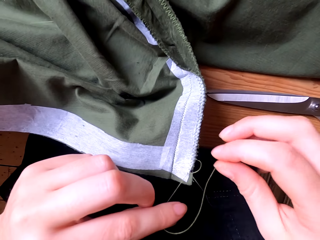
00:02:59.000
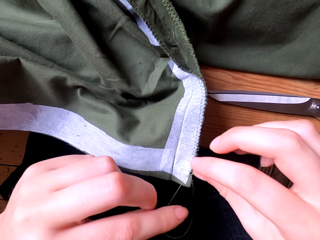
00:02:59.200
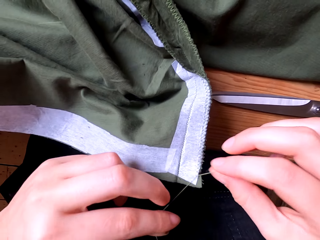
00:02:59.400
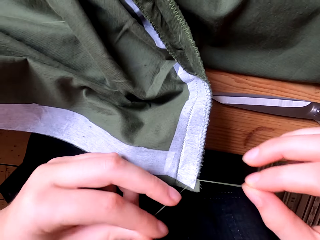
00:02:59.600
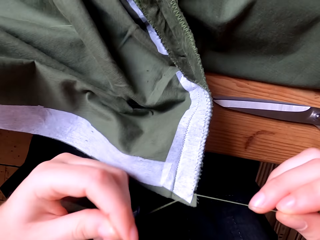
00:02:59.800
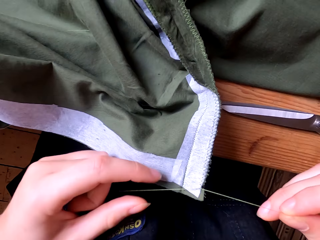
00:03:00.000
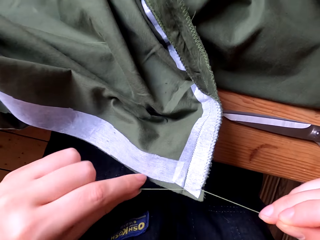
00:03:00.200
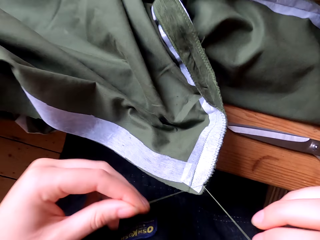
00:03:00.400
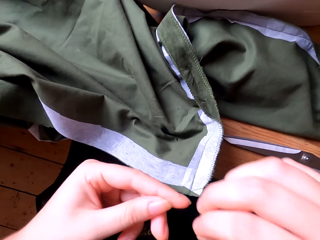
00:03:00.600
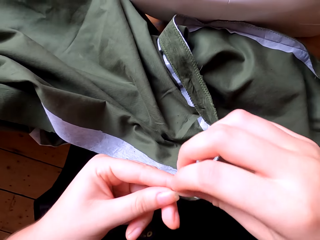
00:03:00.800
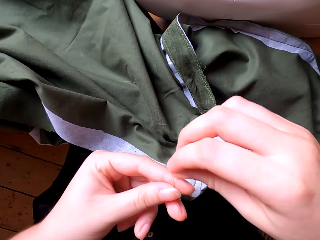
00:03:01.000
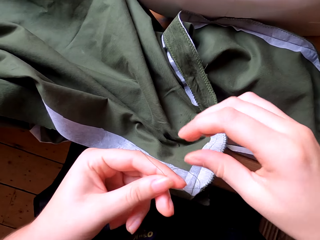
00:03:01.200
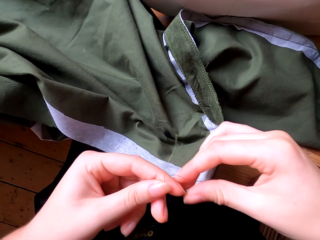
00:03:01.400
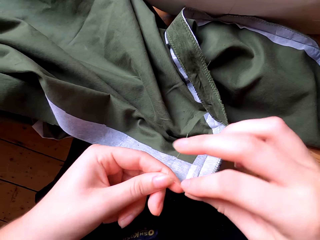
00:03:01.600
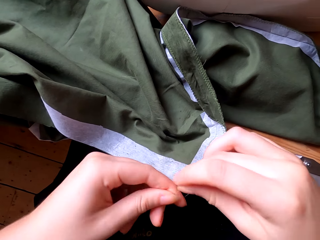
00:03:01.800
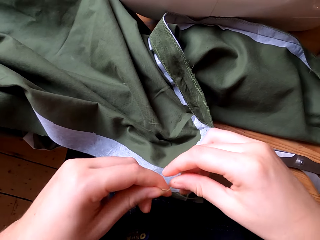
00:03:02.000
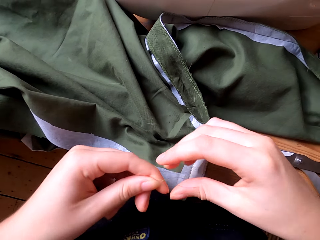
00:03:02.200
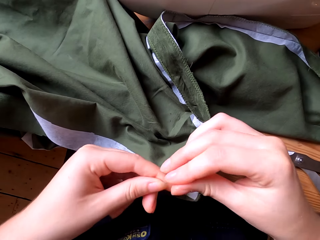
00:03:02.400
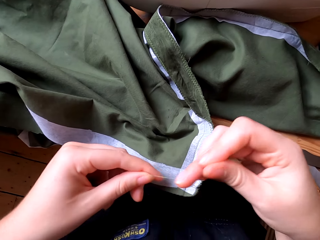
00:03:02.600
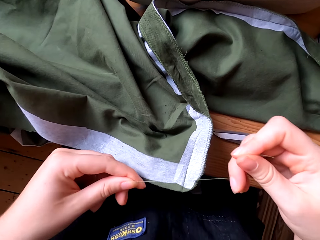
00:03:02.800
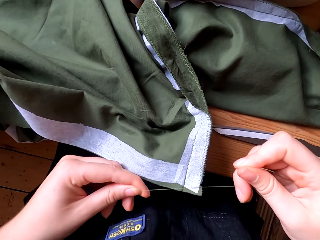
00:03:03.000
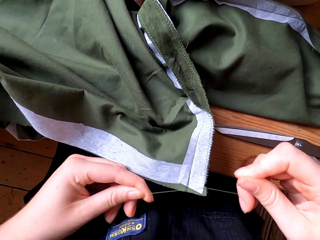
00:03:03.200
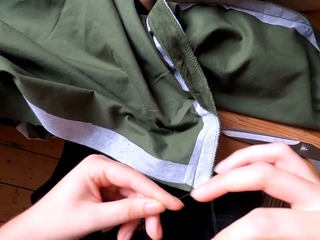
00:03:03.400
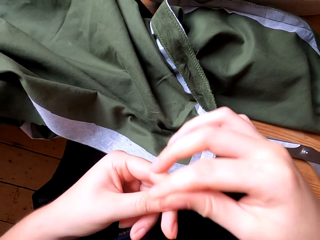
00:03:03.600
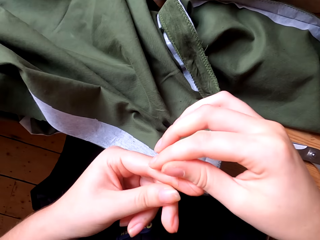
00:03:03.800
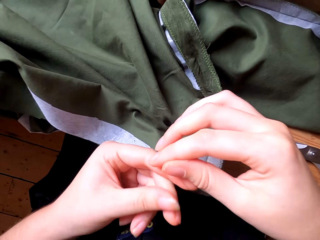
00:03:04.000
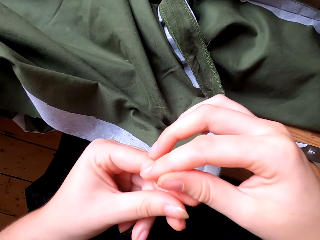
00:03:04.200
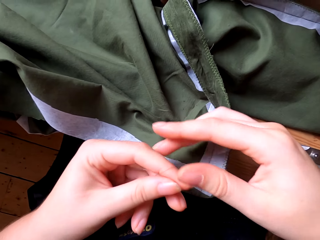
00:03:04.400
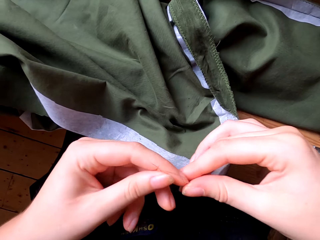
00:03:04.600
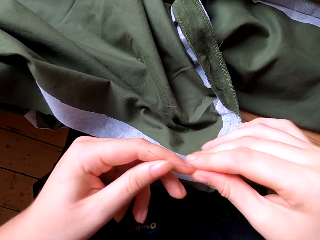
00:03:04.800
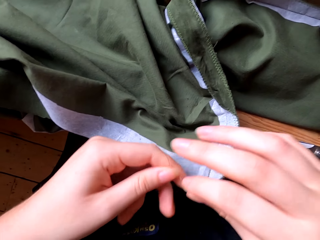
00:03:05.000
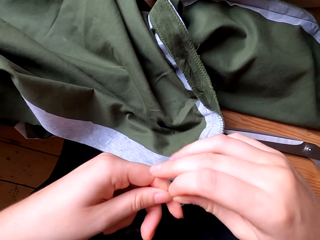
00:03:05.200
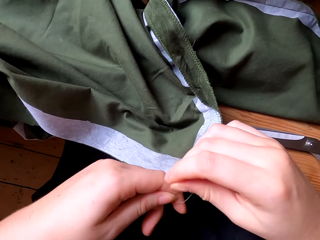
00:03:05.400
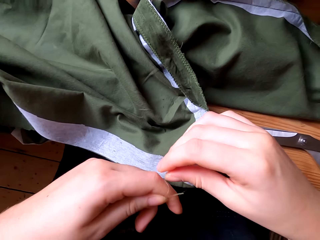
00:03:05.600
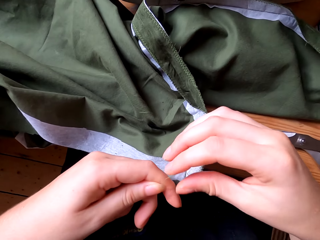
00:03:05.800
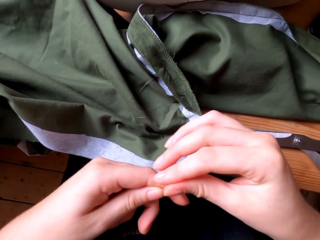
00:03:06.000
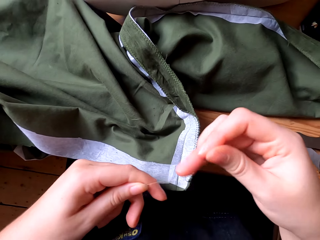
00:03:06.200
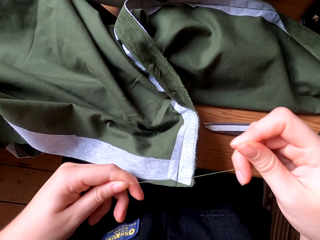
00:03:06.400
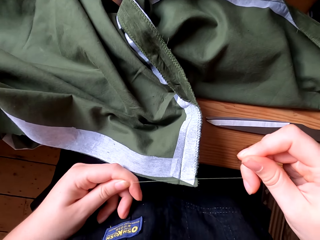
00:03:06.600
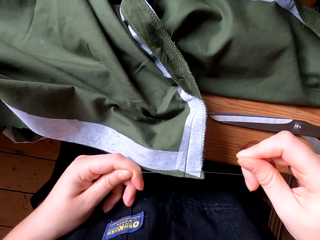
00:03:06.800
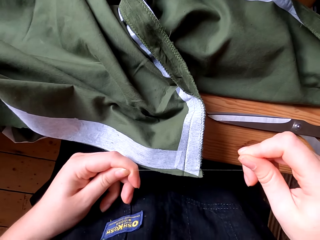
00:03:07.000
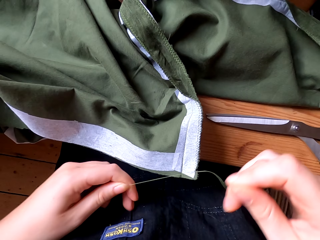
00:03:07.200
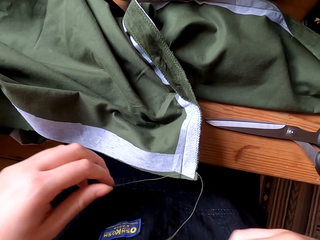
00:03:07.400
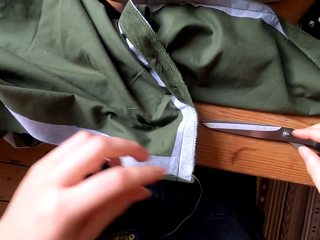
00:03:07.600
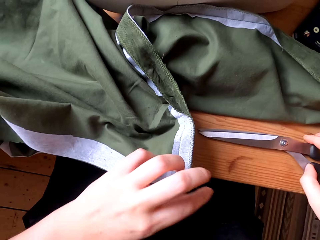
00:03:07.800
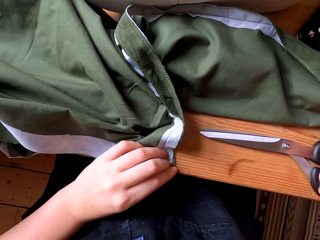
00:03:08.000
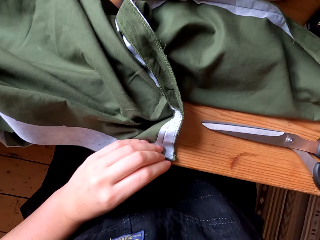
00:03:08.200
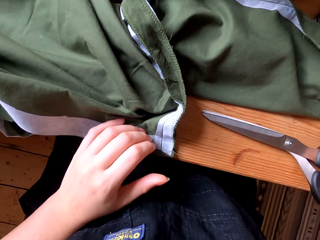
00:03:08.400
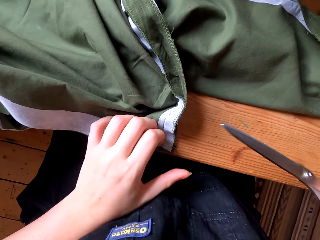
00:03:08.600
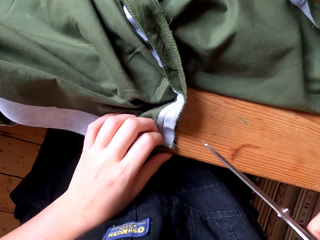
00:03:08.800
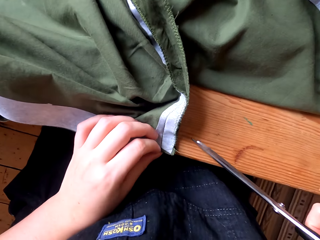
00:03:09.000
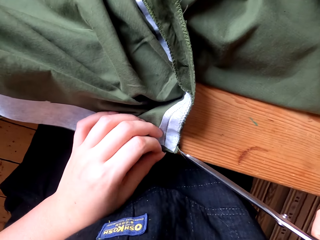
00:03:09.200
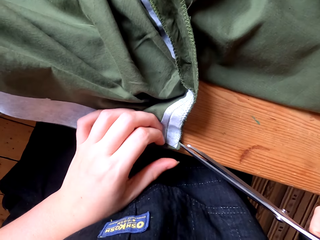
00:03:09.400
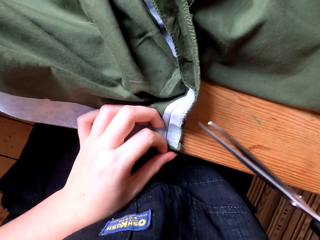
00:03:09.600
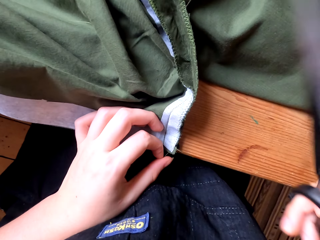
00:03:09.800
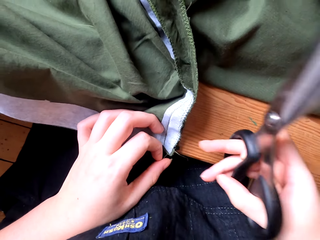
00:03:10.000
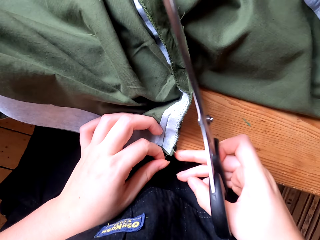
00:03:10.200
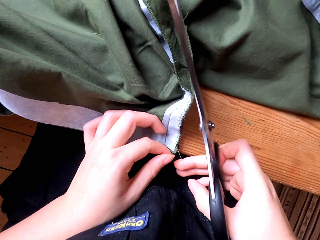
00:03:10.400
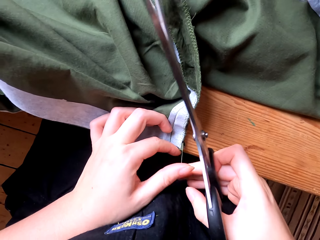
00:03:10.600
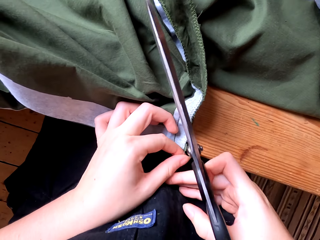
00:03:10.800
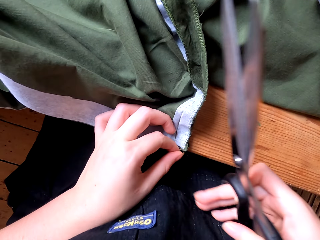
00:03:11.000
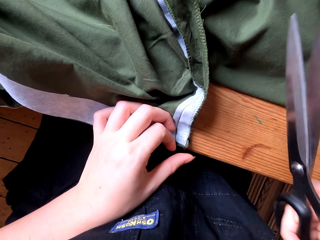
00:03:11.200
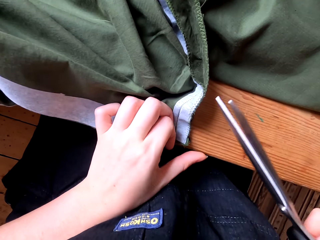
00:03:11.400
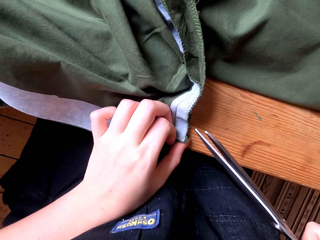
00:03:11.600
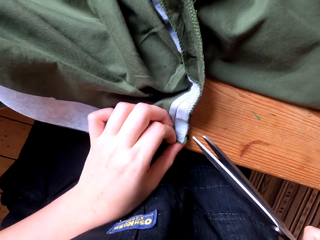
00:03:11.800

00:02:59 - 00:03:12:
The camera wearer ties the thread with both hands. They pick the scissors from the table with the right hand. They pull the thread.

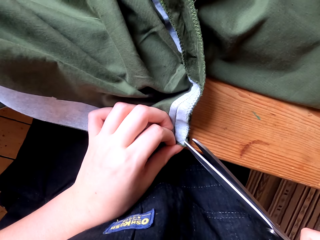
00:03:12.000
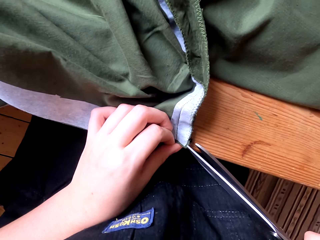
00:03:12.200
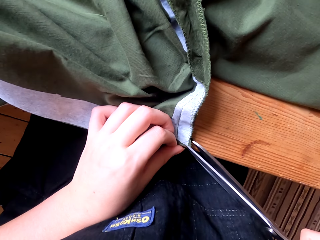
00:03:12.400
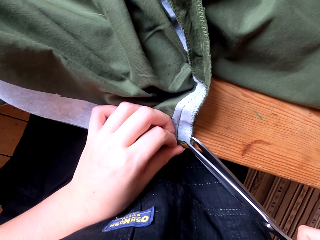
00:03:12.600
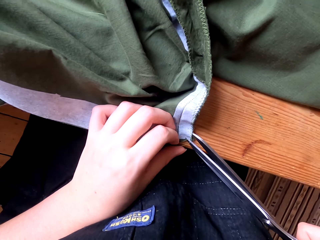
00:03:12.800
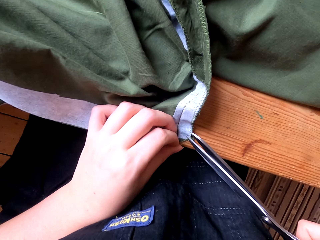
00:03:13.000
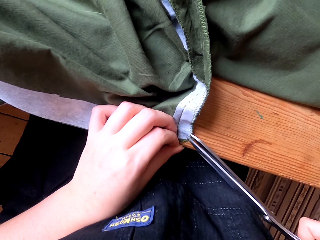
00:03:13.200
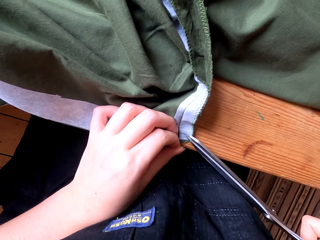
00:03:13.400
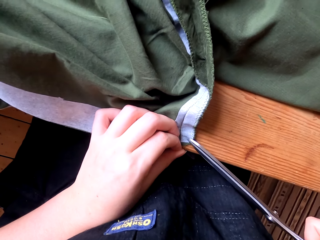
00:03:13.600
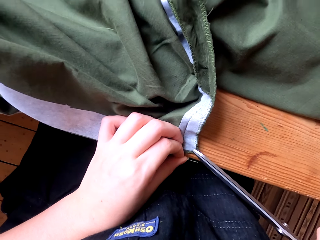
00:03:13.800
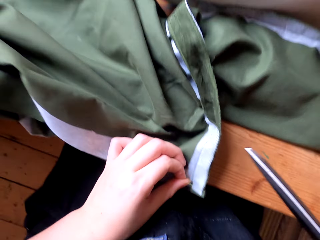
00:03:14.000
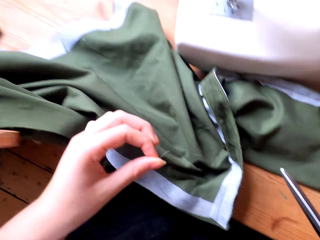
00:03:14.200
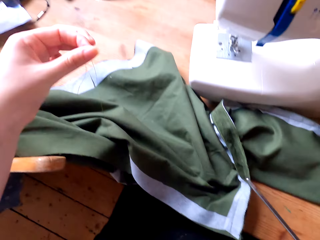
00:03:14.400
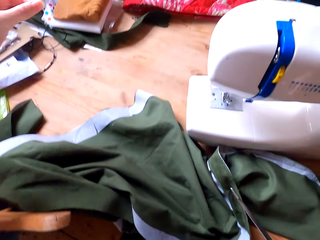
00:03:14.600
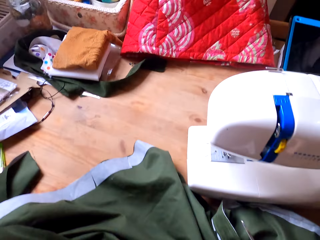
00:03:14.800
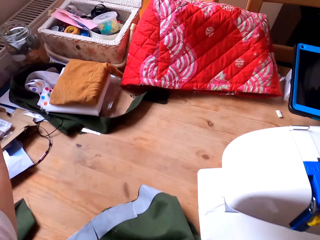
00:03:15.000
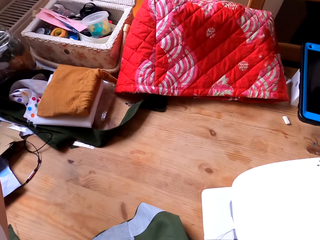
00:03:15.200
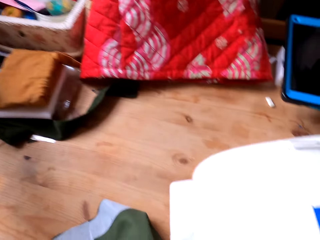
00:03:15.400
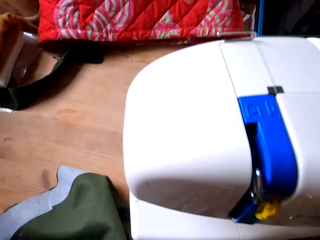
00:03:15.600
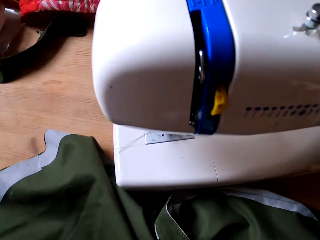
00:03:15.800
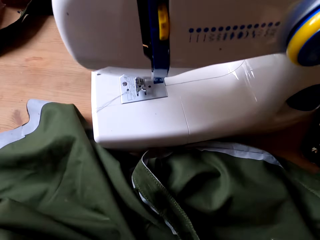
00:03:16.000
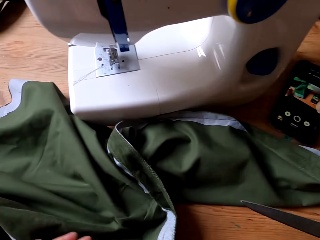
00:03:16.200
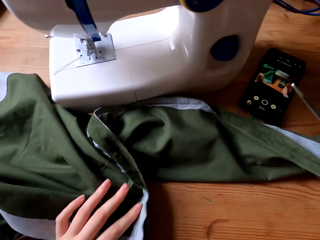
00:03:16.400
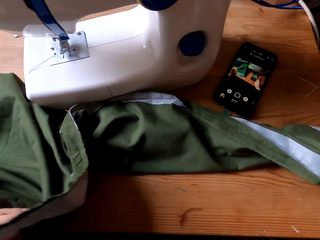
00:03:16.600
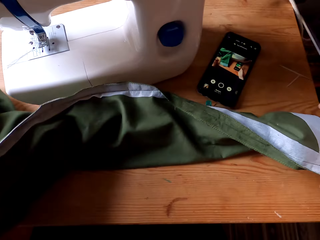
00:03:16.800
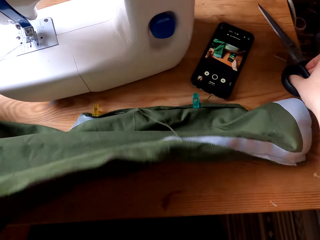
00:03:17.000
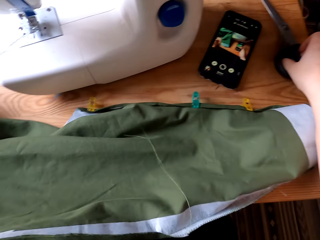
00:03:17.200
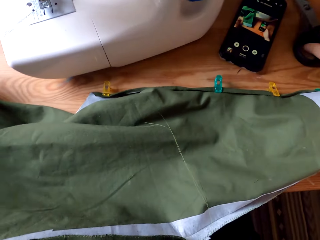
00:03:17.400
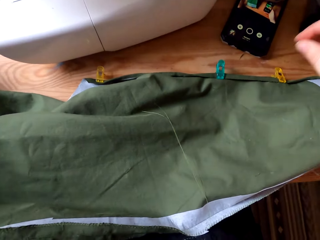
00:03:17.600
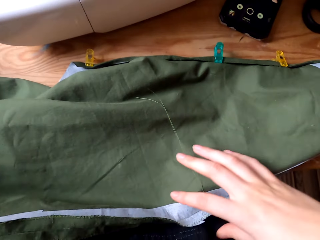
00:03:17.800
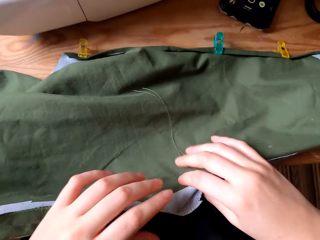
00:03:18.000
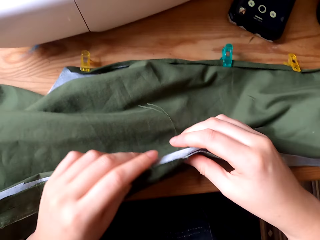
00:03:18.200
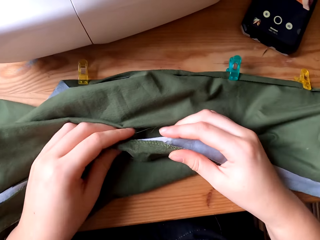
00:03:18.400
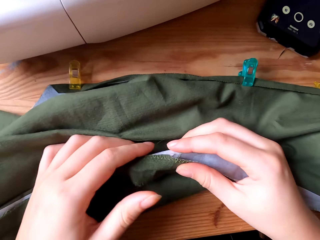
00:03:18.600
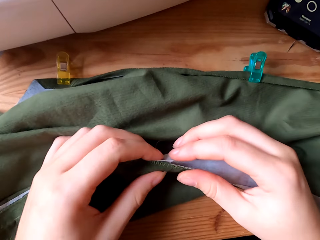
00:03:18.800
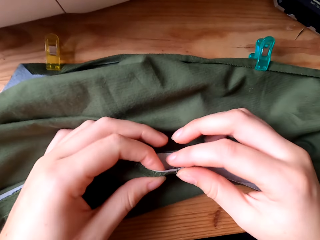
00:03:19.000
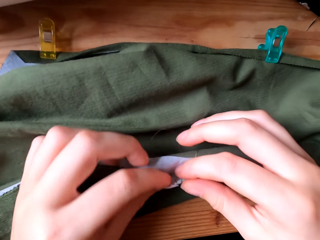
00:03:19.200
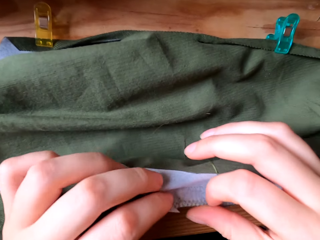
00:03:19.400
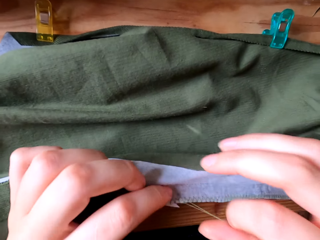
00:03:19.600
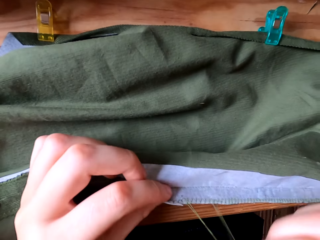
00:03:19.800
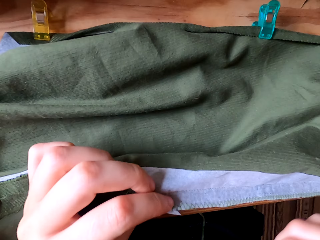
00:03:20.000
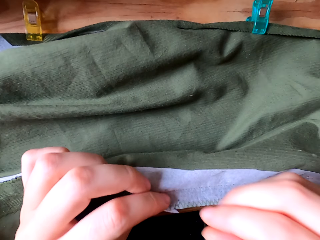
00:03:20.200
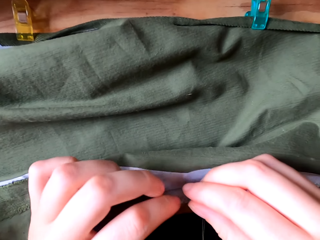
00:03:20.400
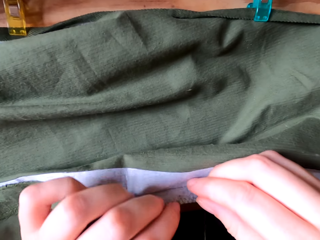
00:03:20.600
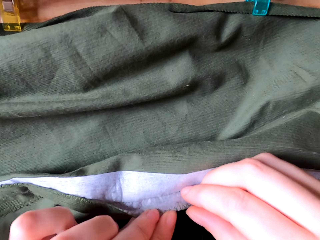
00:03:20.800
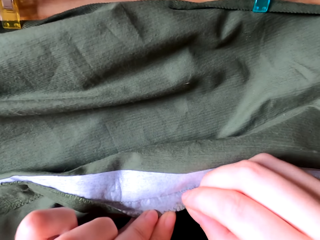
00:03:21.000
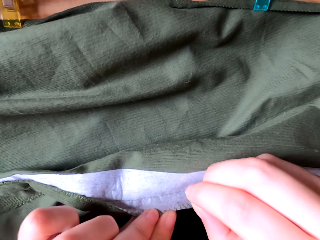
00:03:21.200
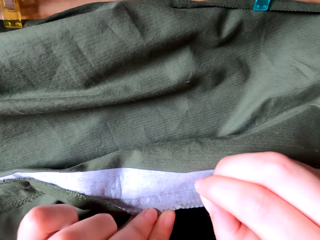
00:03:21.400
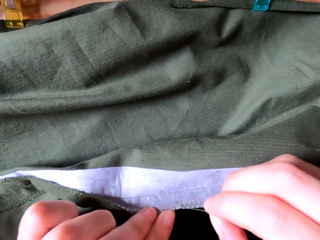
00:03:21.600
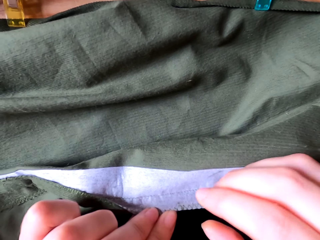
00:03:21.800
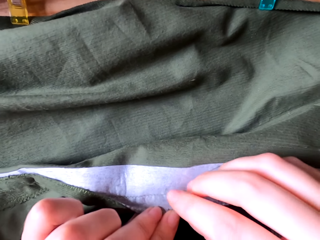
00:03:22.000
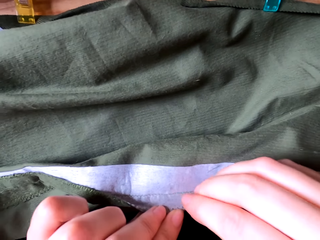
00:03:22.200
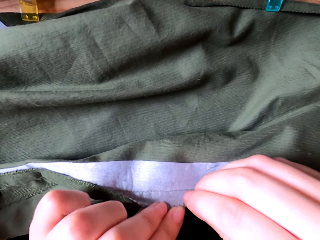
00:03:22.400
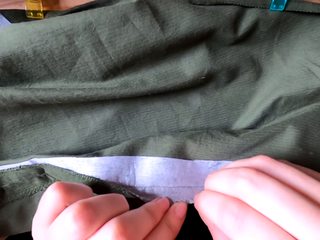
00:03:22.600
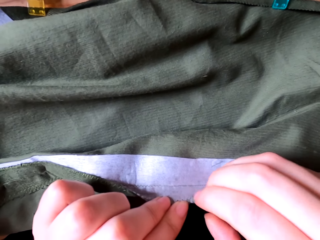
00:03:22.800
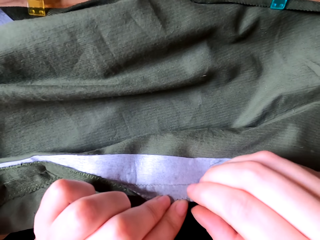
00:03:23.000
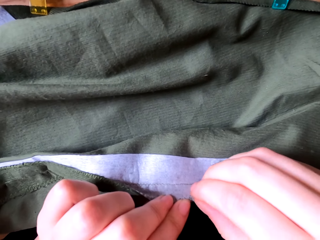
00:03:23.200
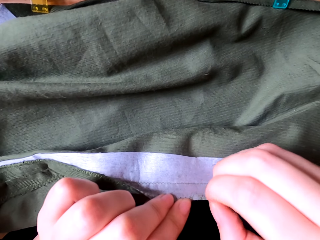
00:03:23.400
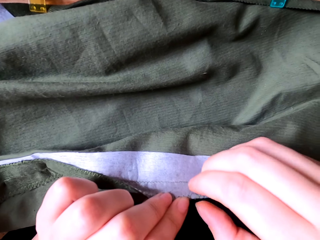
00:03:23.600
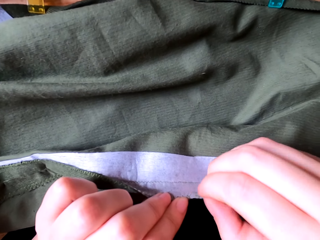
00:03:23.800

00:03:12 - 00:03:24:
The camera wearer cuts the thread with the scissors. They put the thread into the container. They look around. They pick the cloth. They place the scissors on the table with the right hand. They pull the thread from the cloth.
